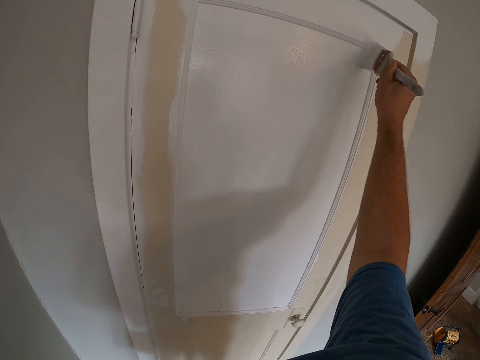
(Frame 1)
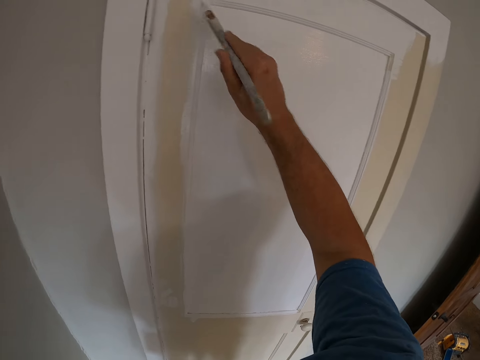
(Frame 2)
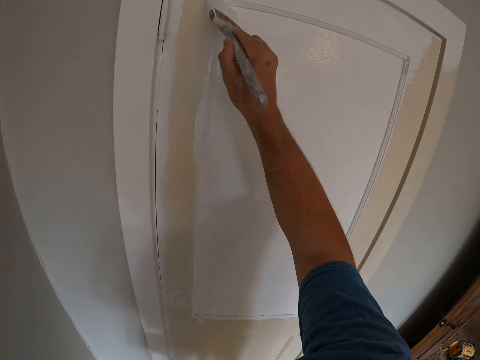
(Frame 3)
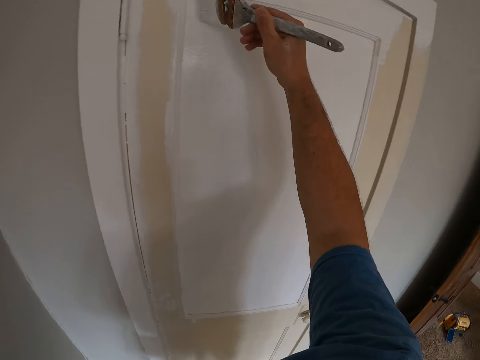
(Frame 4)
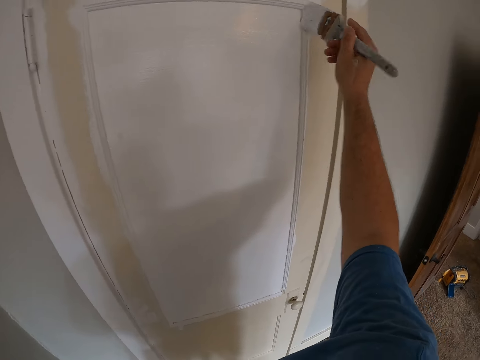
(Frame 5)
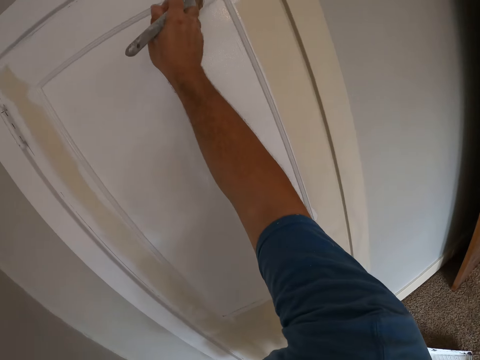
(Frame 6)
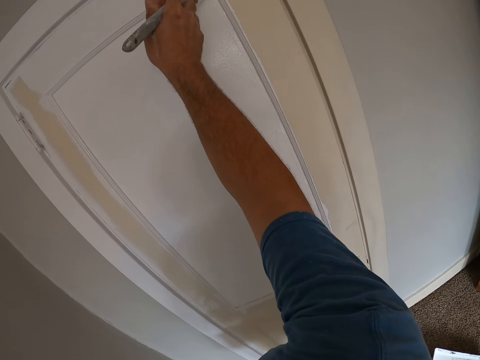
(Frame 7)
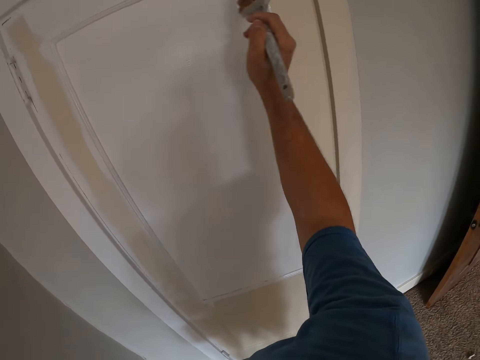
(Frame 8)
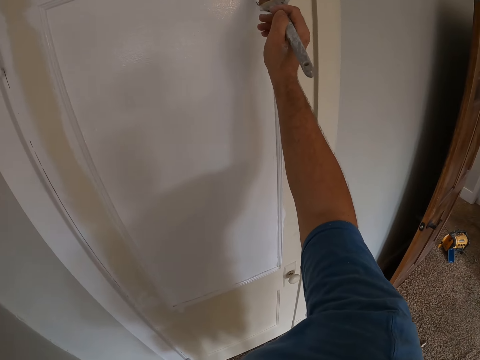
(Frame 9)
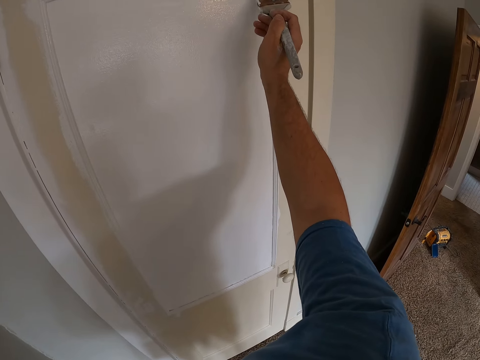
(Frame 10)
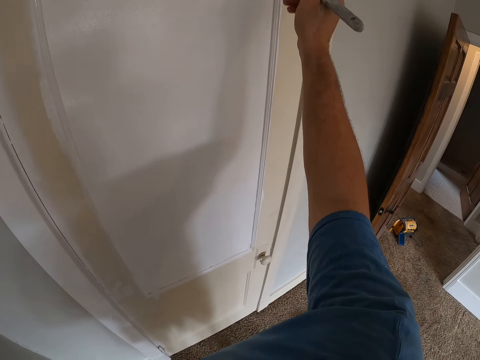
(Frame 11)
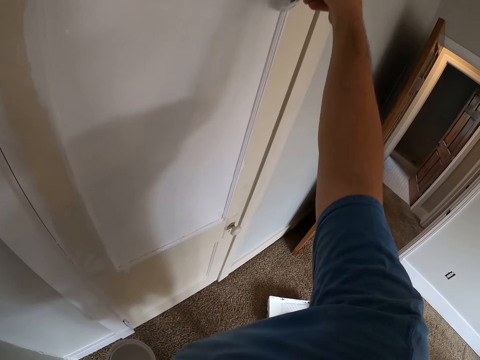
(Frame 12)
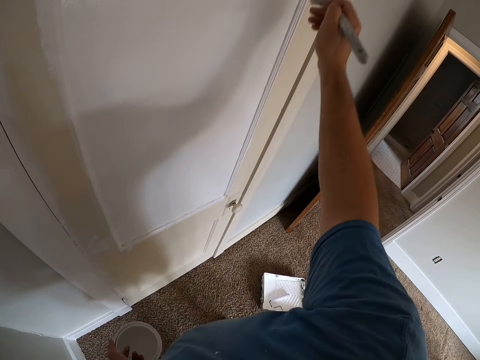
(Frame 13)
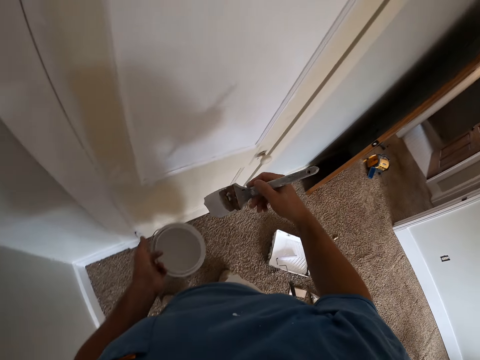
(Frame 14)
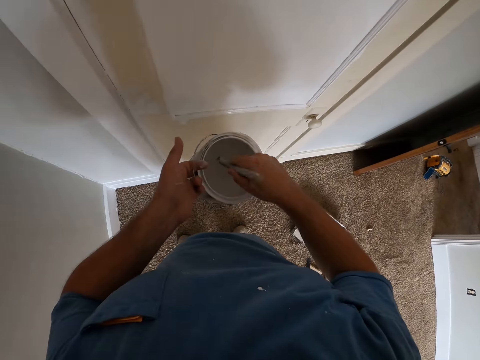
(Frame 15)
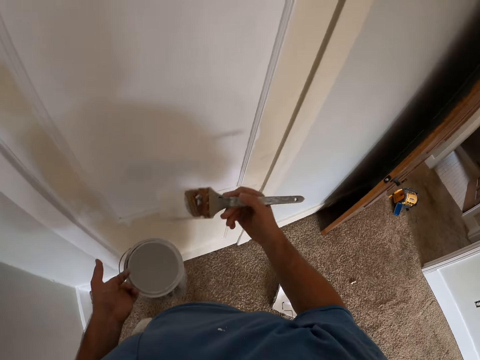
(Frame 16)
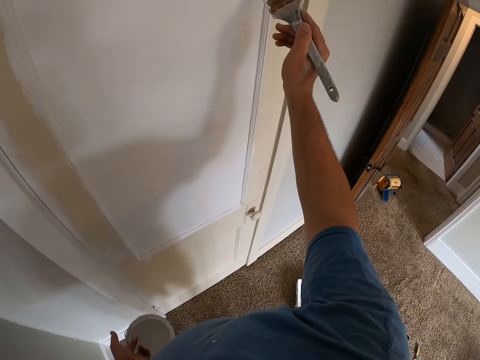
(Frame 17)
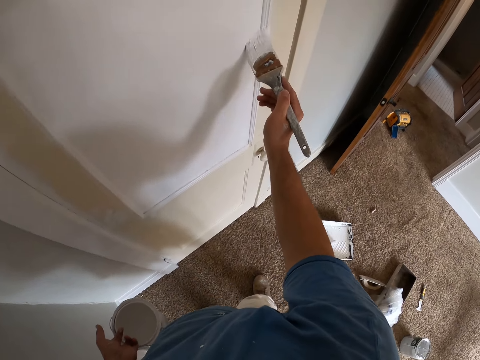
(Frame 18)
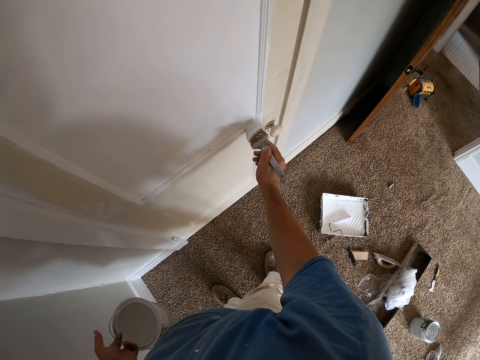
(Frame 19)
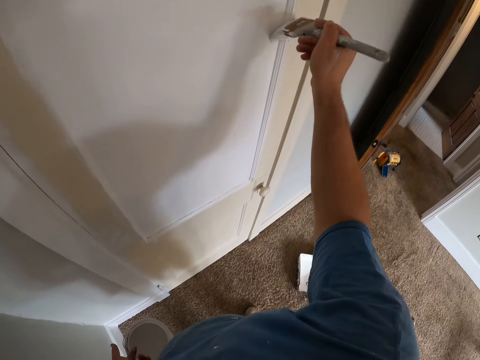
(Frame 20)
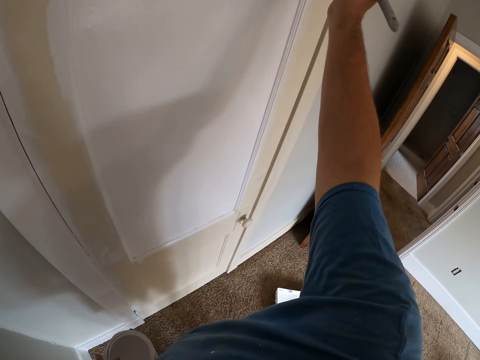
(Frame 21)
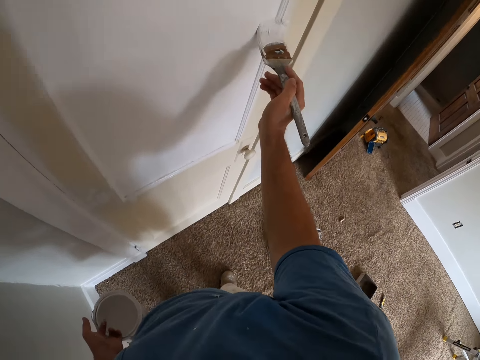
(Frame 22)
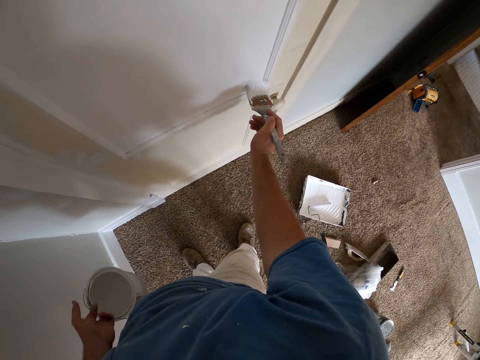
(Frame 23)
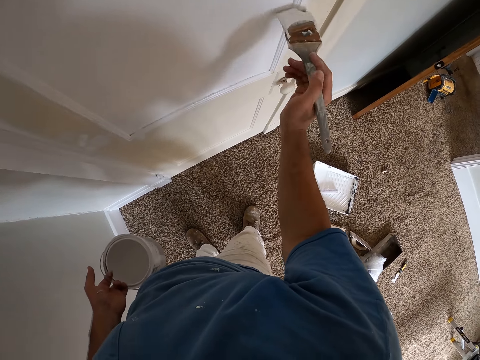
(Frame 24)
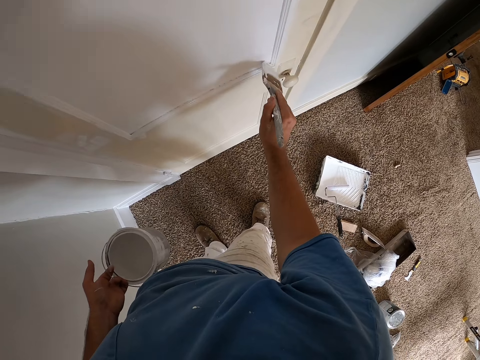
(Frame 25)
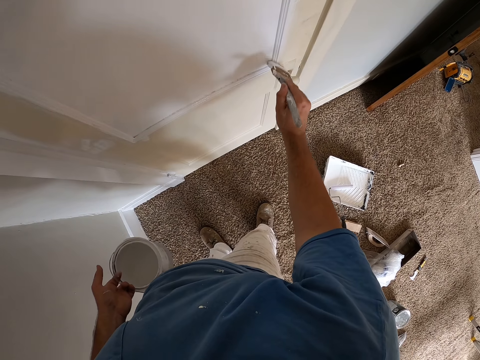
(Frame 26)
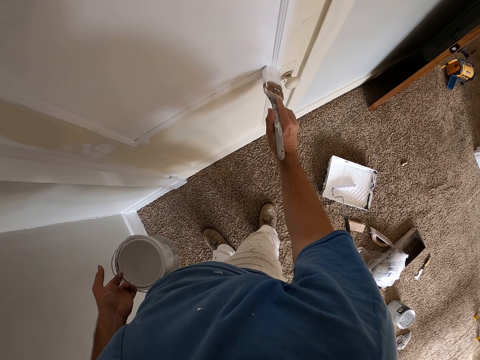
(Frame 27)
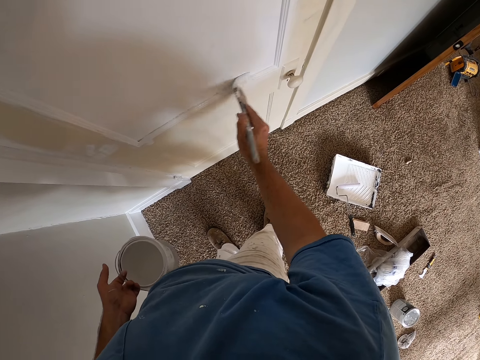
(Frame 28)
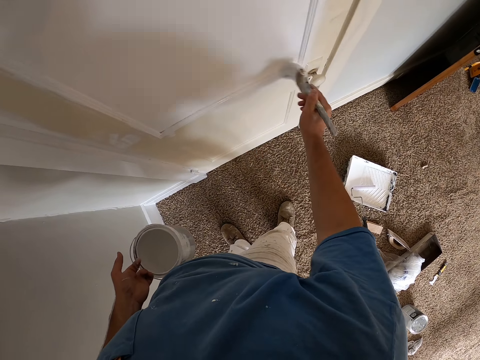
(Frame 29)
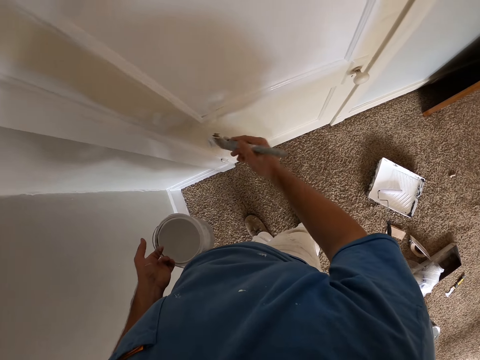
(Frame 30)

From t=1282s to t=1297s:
The camera wearer puts the paint brush into the paint. They take paint with the paint brush. They remove the paint brush from the paint. They paint the door.

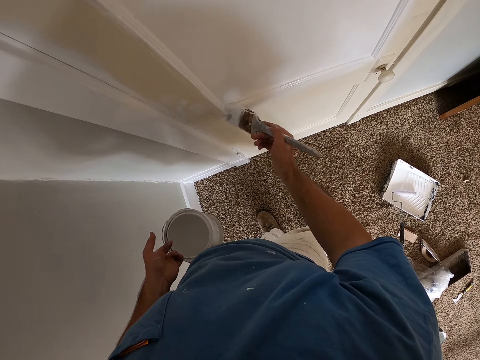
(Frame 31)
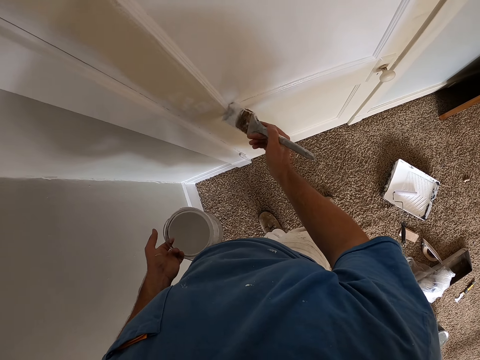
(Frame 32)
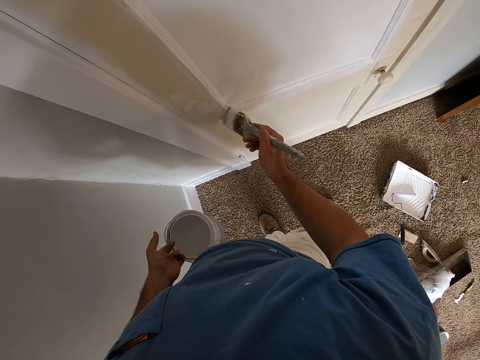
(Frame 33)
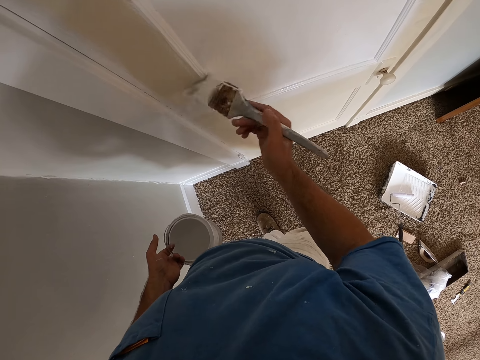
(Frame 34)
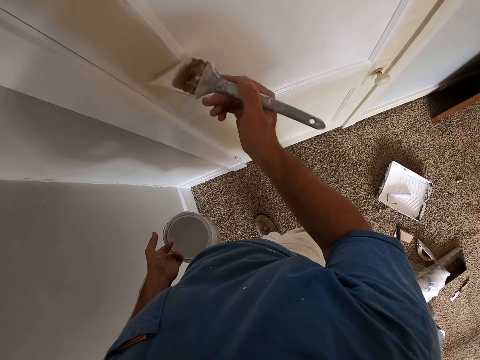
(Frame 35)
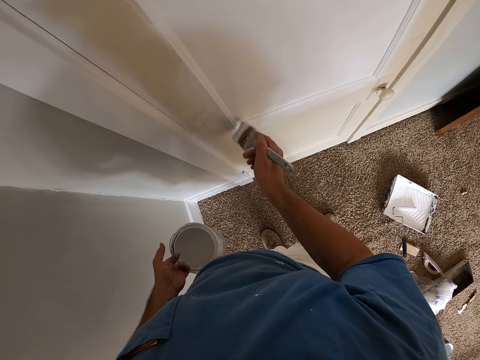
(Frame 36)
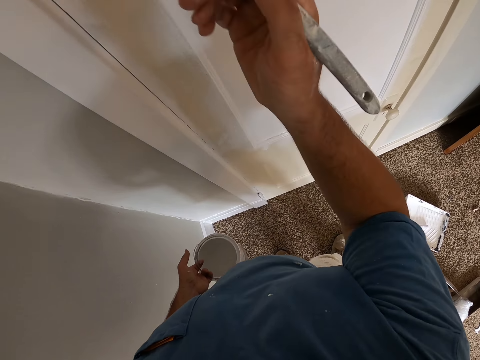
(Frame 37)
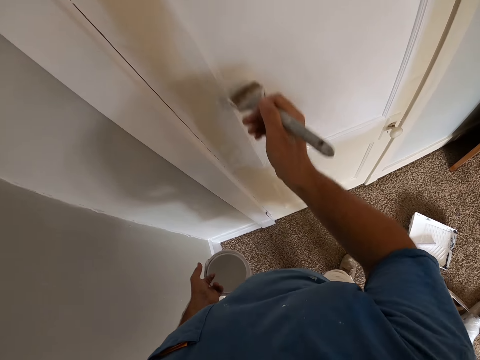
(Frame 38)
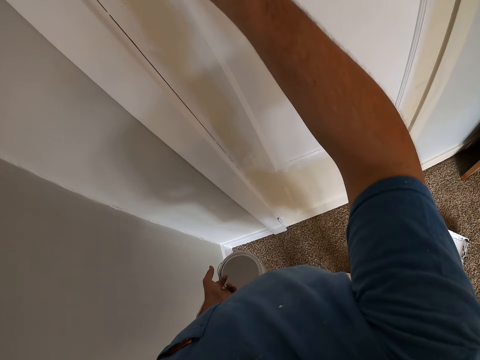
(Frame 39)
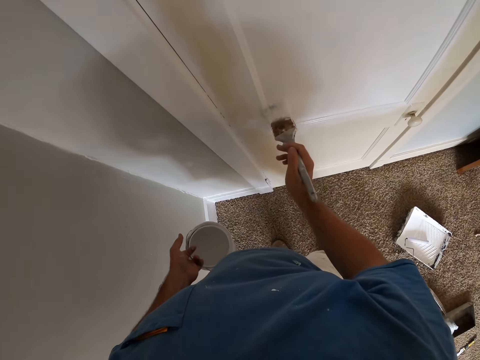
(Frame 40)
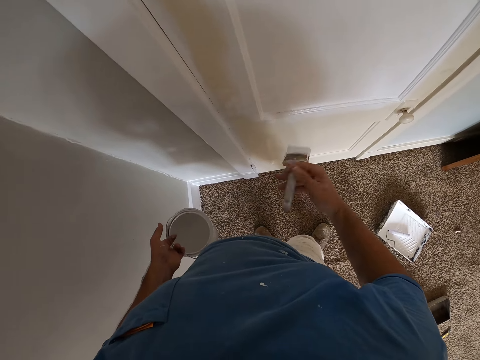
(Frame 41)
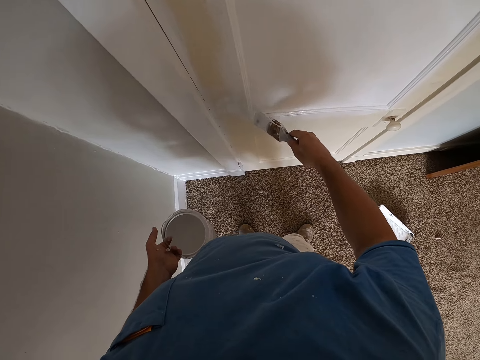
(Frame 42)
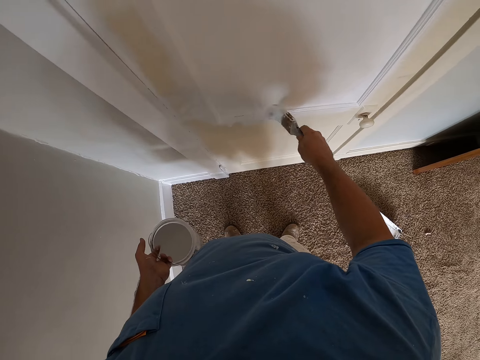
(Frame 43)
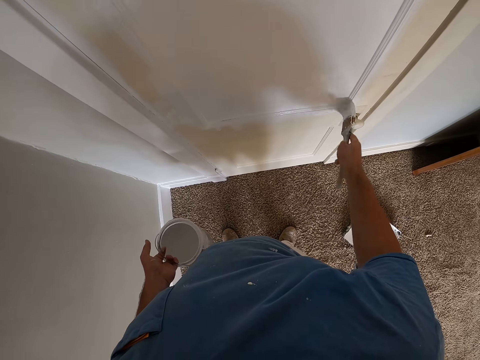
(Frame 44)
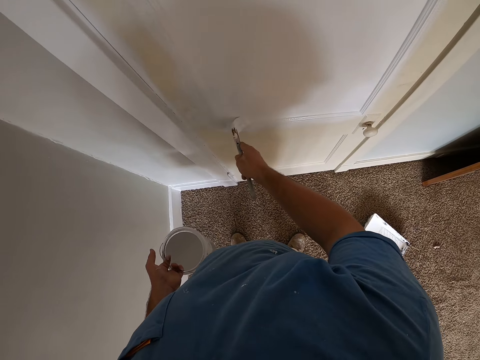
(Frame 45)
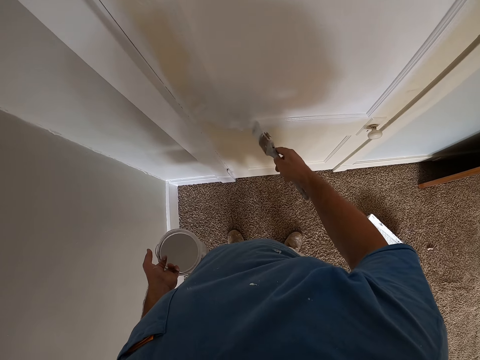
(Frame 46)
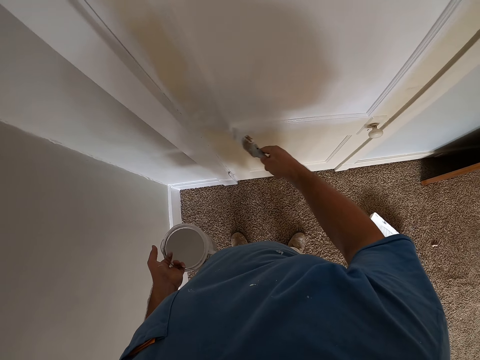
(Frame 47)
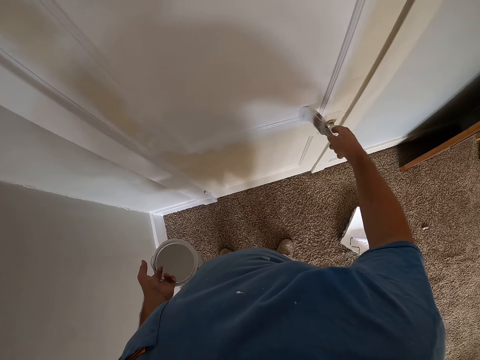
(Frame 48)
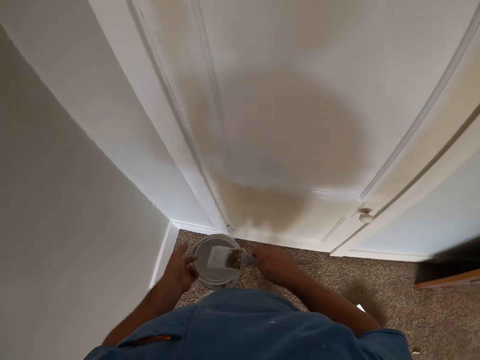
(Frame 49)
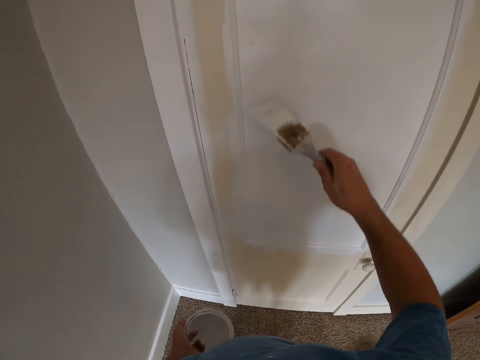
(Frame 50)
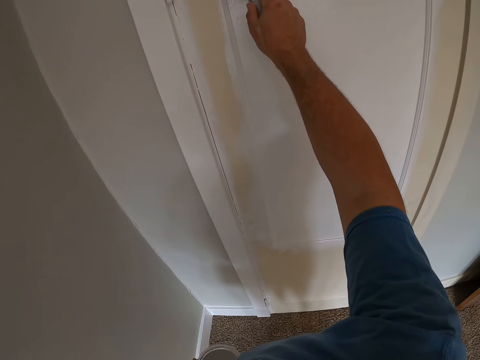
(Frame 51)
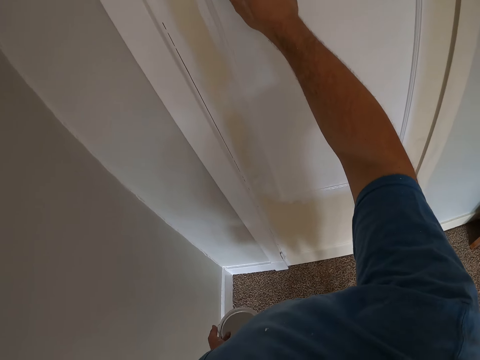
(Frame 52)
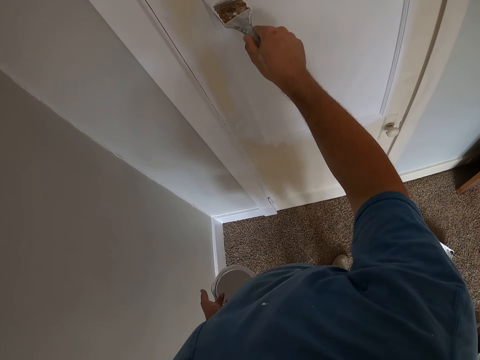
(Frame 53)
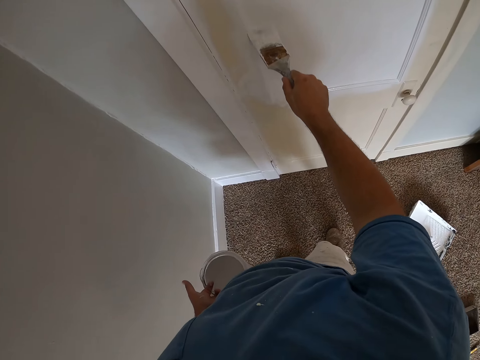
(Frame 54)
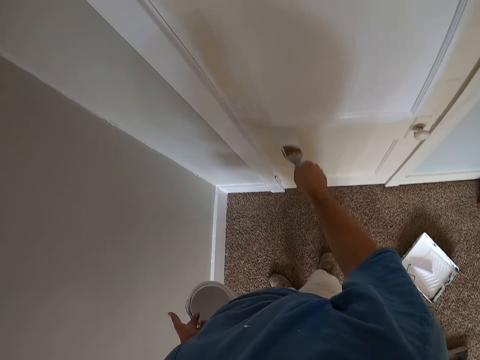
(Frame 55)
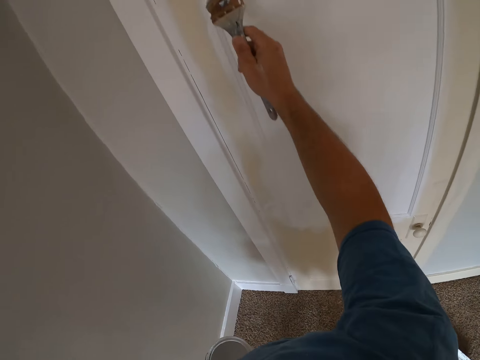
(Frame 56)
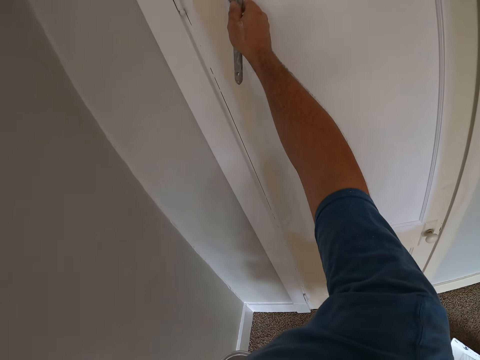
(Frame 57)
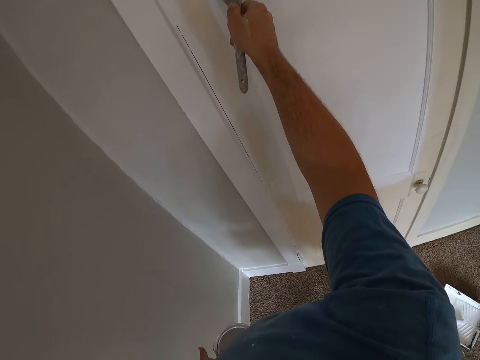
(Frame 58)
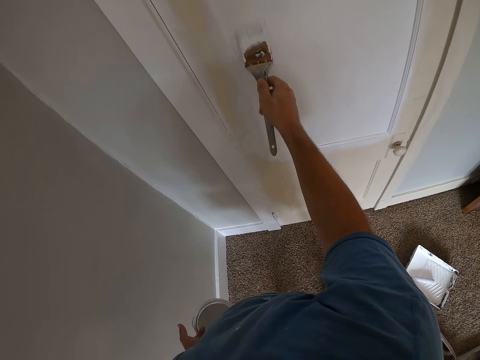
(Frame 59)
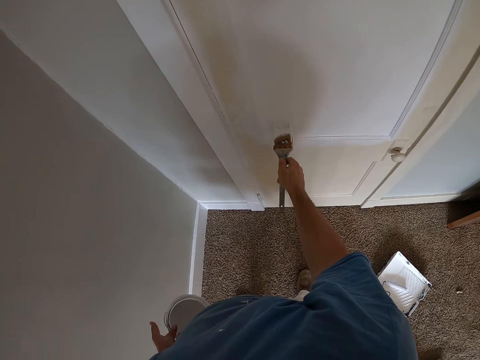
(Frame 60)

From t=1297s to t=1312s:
The camera wearer rubs the paint brush on the paint tin and paints the door.
